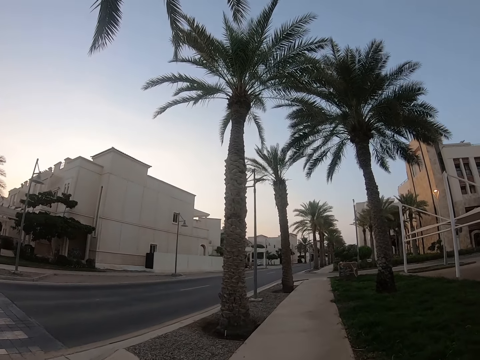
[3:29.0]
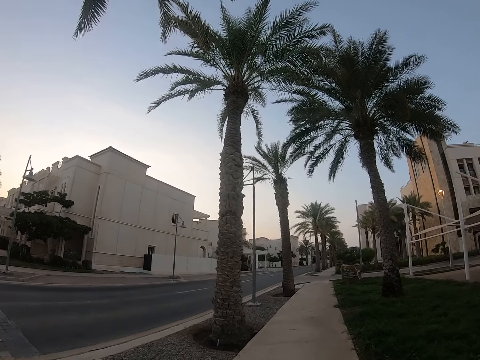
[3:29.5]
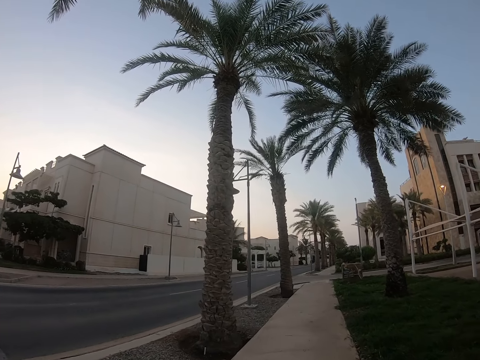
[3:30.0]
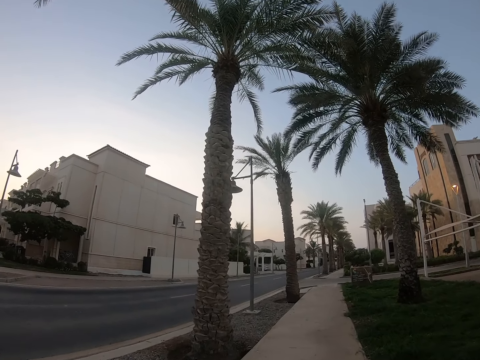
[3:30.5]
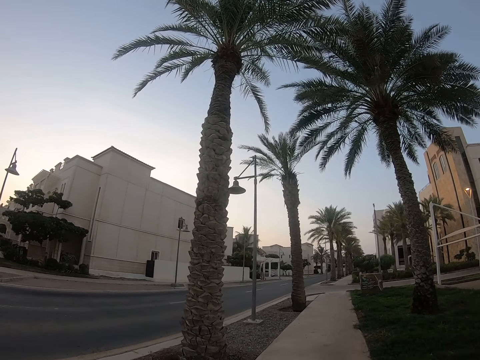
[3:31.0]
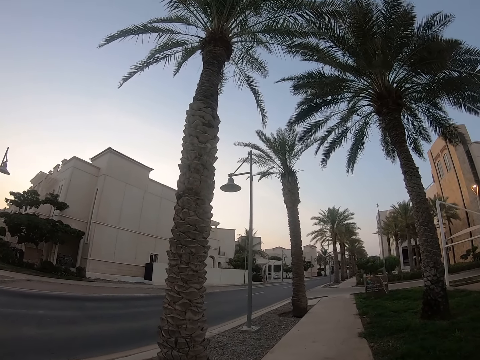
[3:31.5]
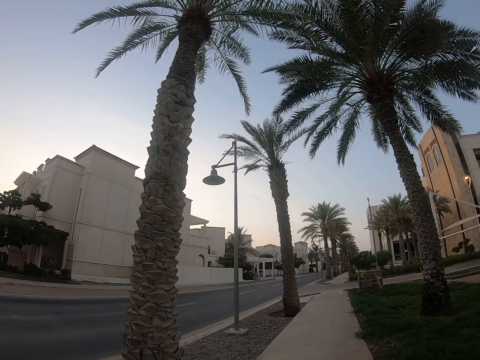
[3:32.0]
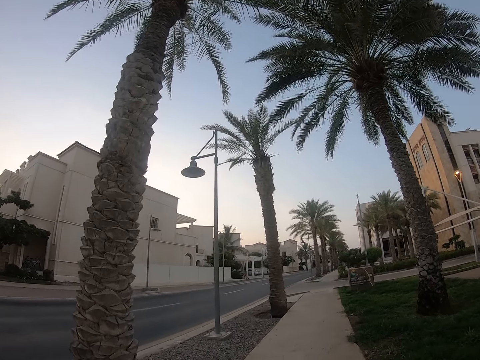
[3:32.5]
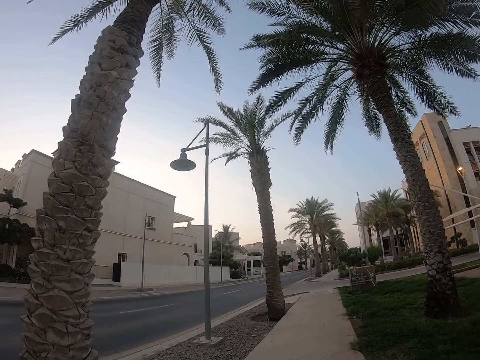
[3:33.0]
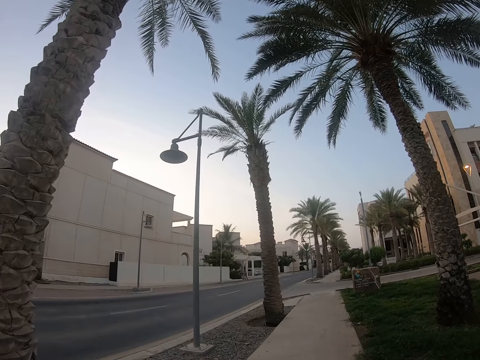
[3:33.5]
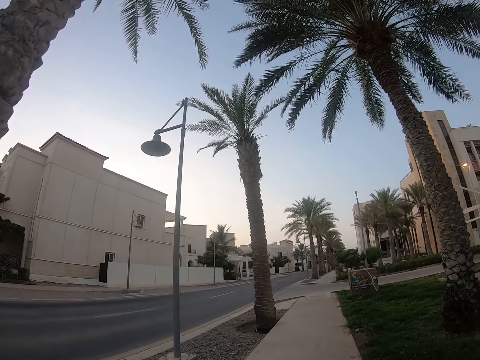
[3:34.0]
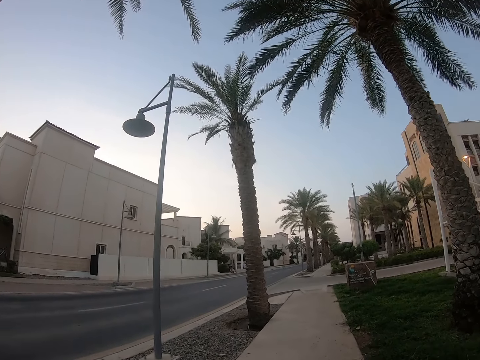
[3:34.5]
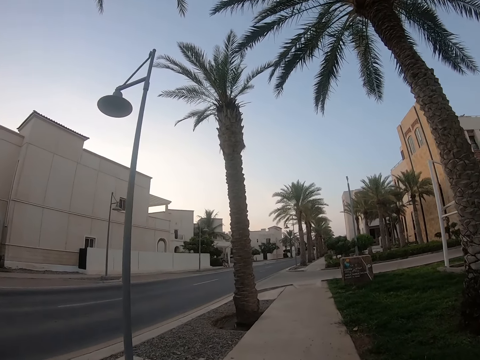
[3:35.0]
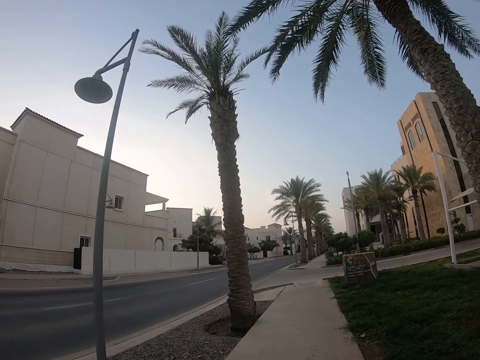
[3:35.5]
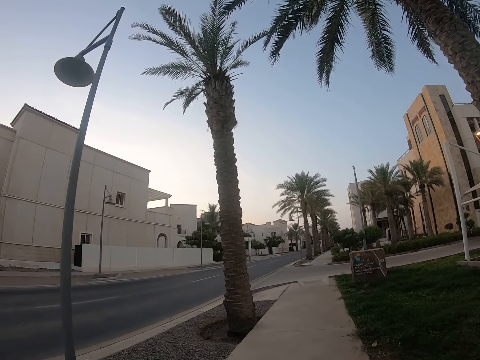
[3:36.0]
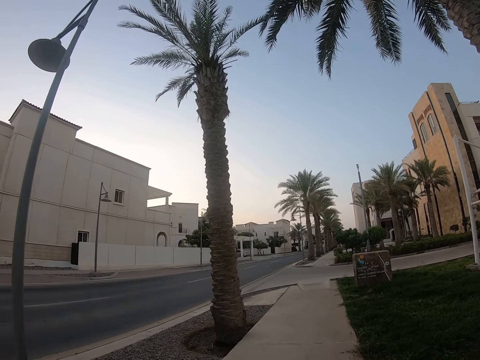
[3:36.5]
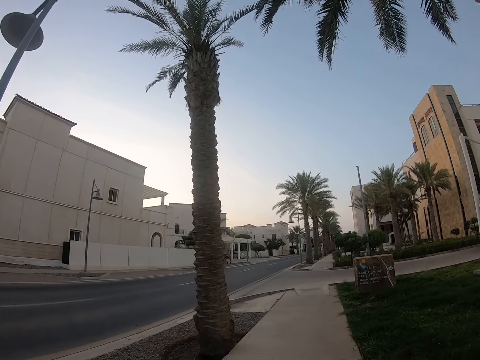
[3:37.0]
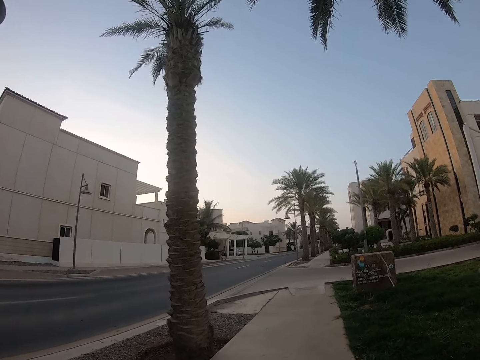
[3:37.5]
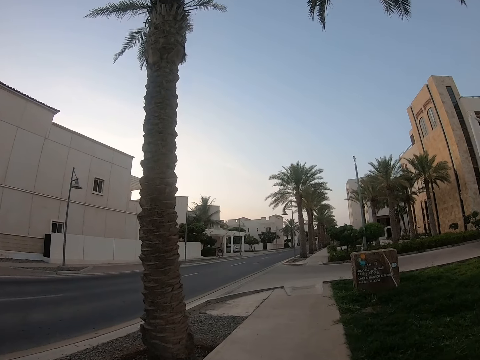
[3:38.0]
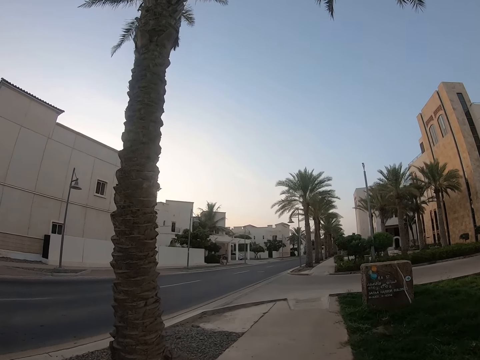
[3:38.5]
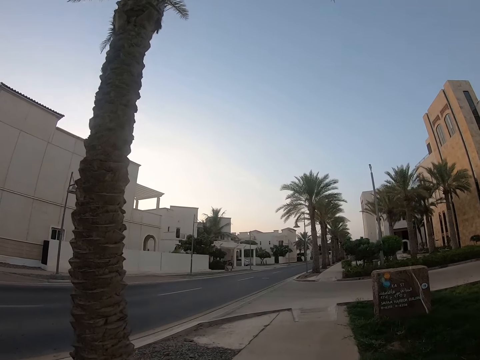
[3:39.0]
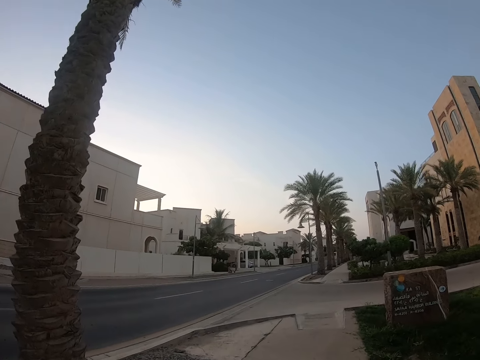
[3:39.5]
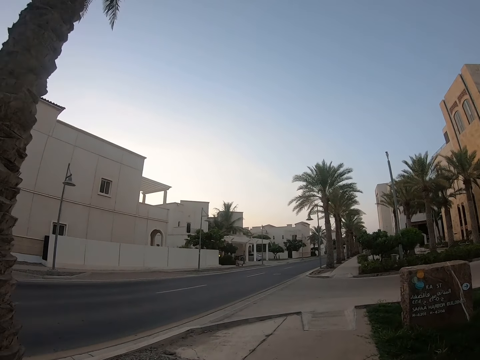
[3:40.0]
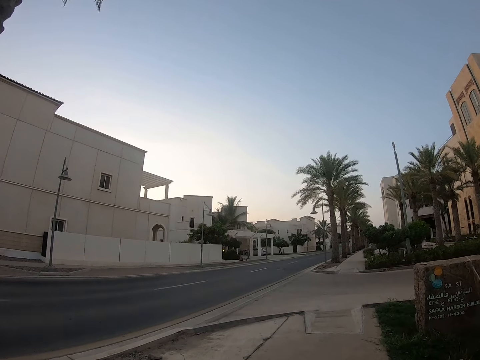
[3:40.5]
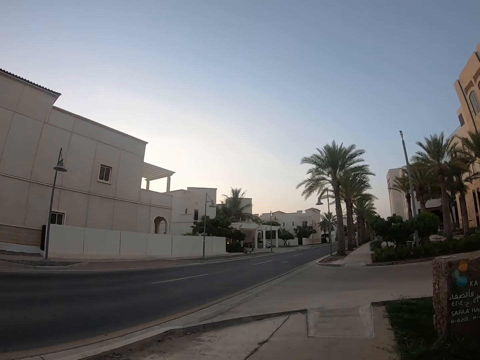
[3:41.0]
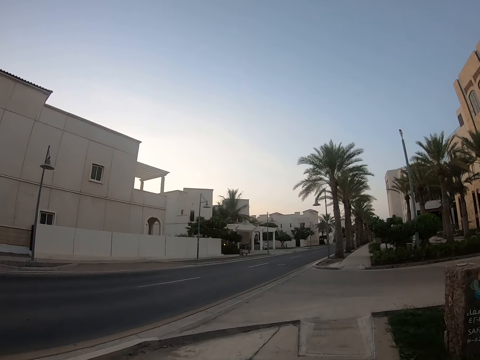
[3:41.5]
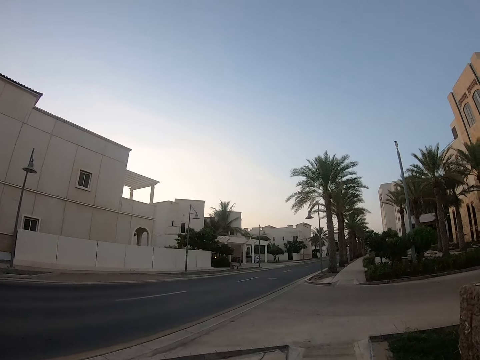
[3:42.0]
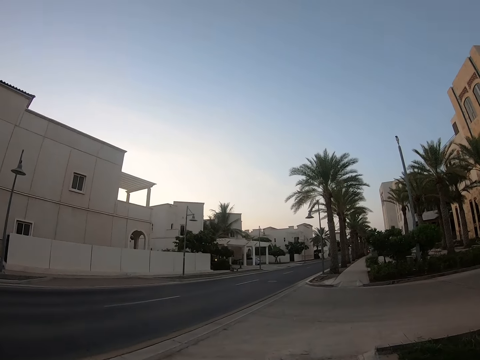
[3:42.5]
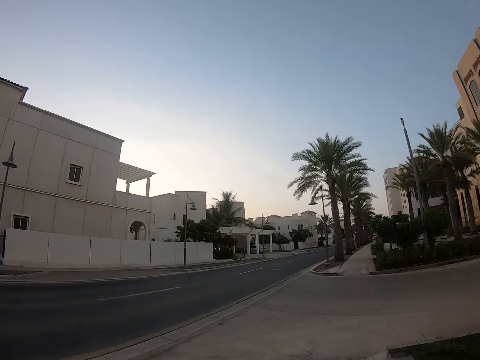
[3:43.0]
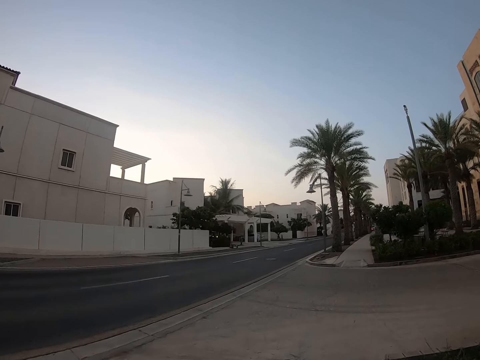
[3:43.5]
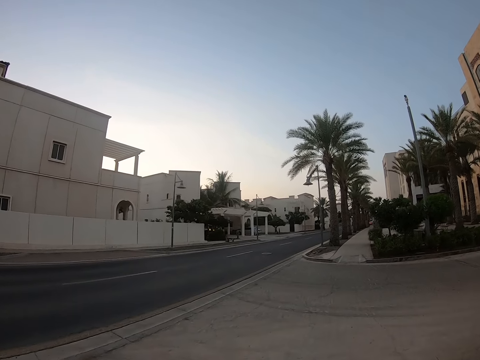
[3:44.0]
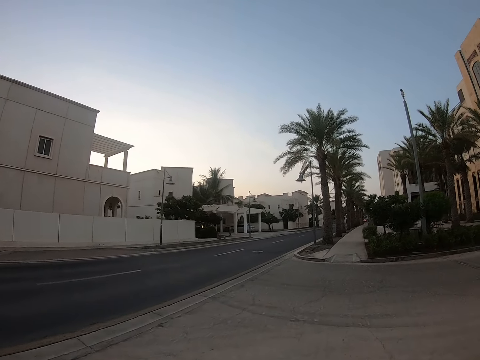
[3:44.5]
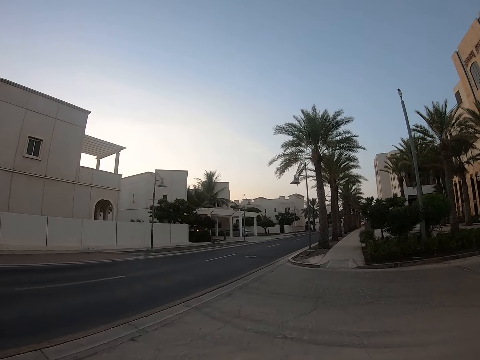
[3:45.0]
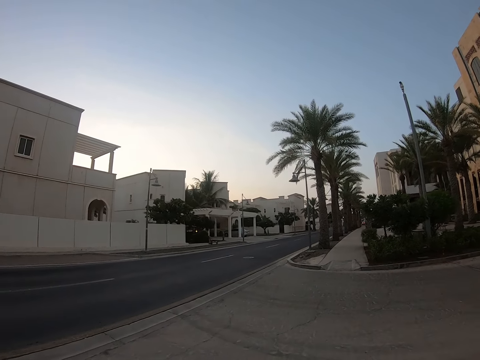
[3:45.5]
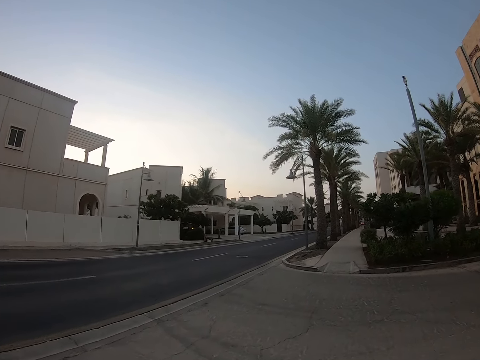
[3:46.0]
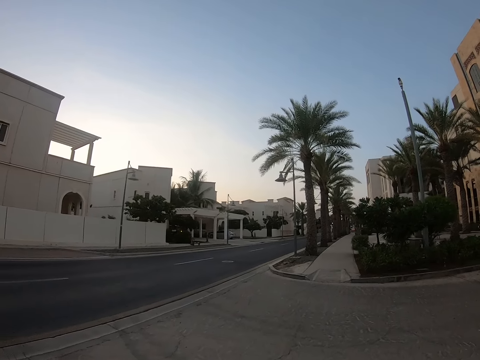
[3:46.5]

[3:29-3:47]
The camera wearer walks around a road.

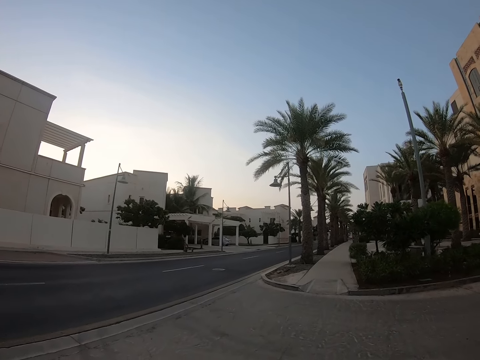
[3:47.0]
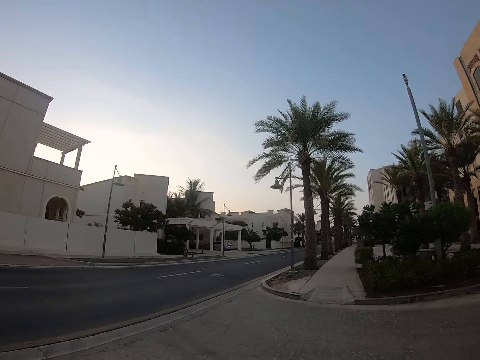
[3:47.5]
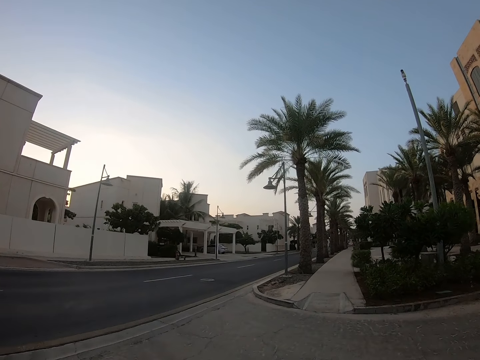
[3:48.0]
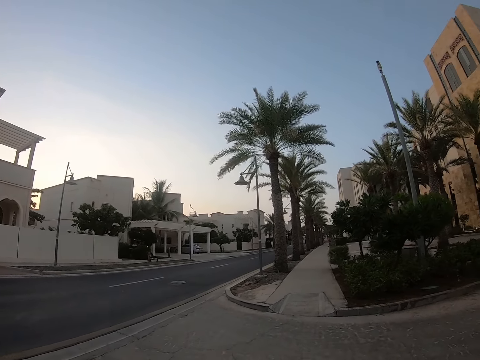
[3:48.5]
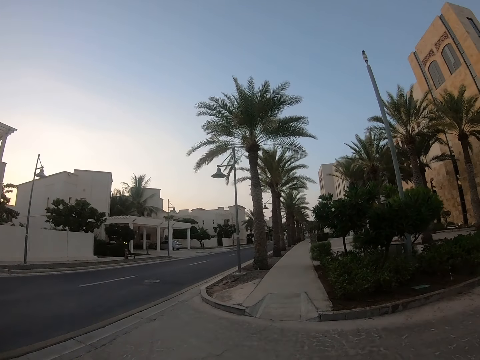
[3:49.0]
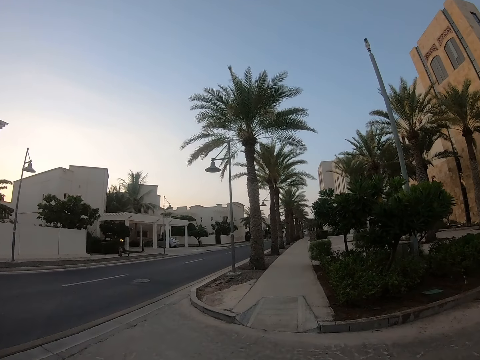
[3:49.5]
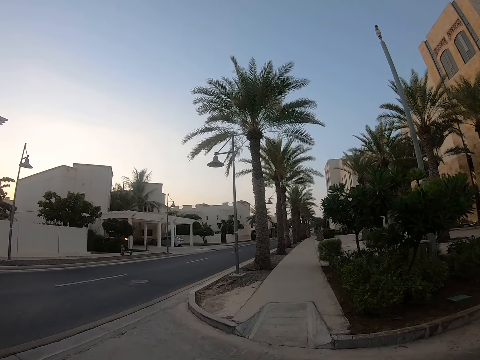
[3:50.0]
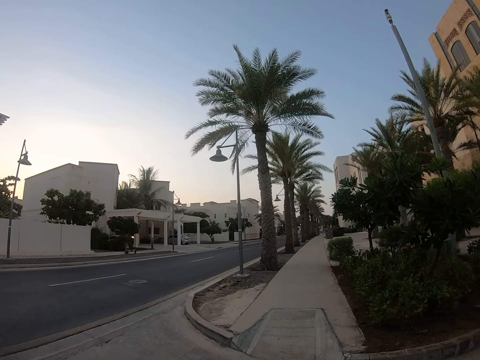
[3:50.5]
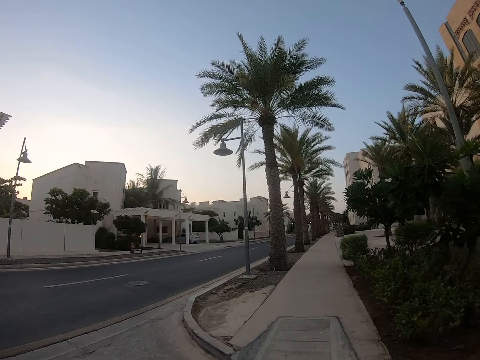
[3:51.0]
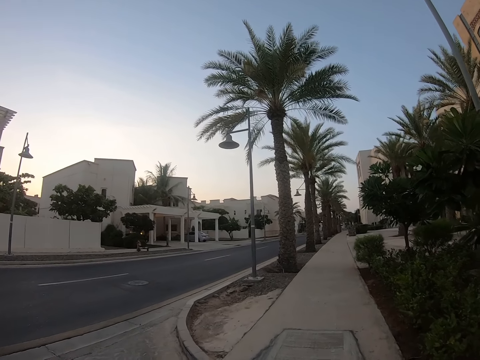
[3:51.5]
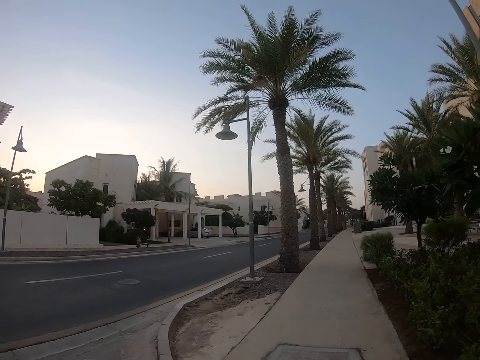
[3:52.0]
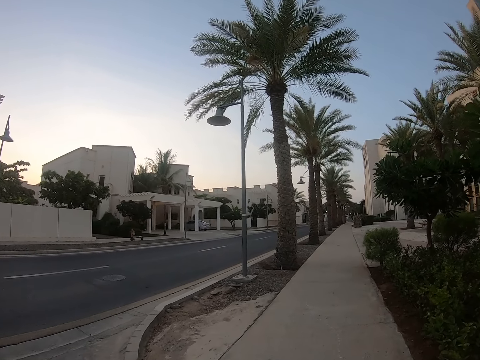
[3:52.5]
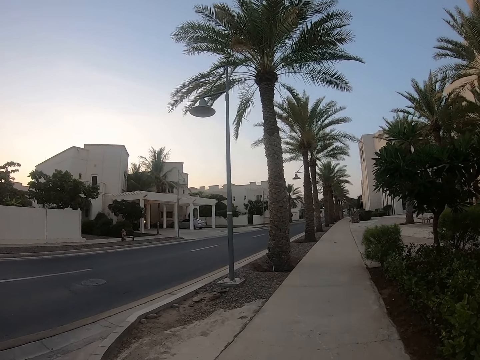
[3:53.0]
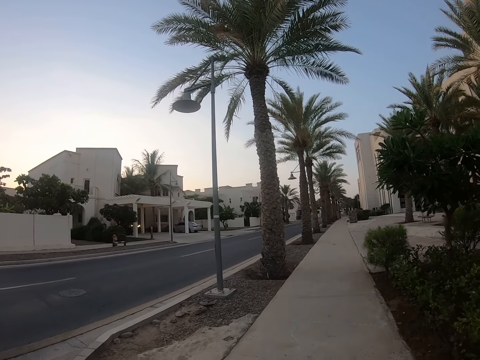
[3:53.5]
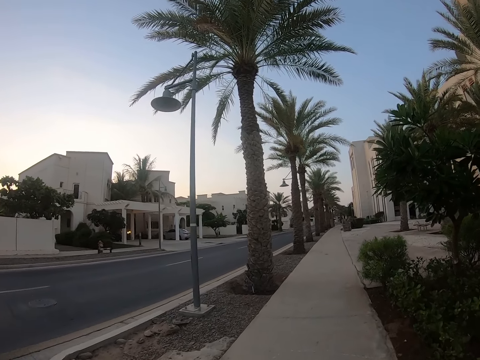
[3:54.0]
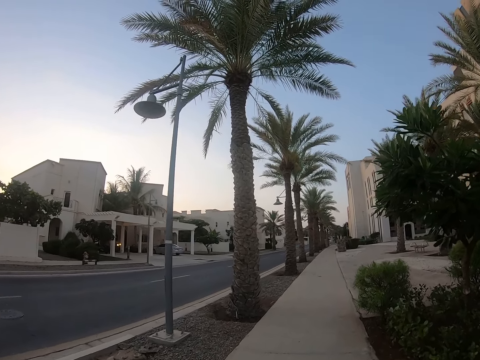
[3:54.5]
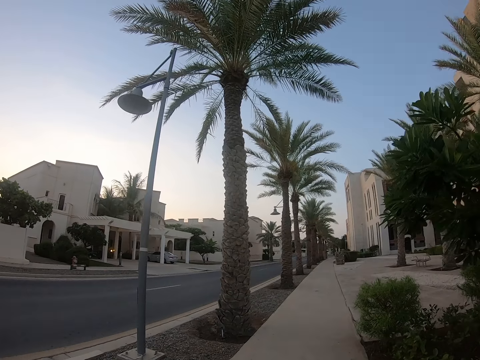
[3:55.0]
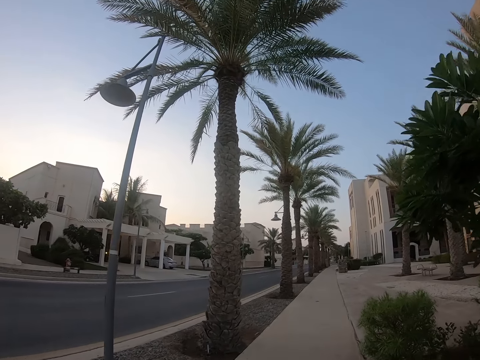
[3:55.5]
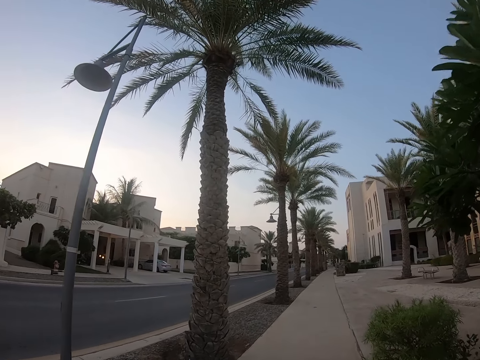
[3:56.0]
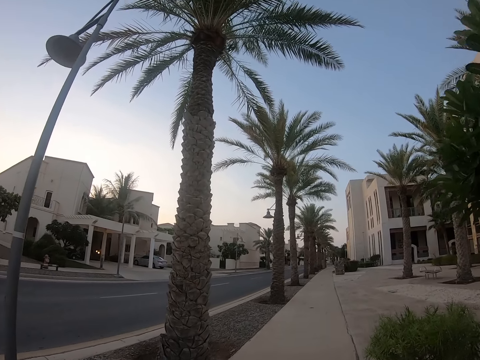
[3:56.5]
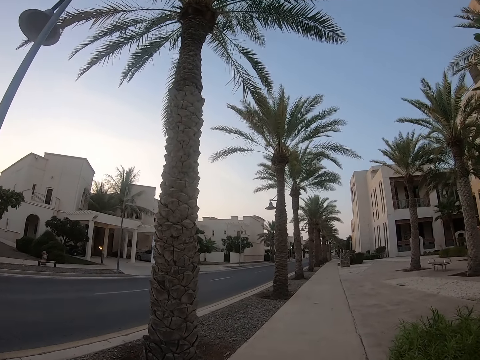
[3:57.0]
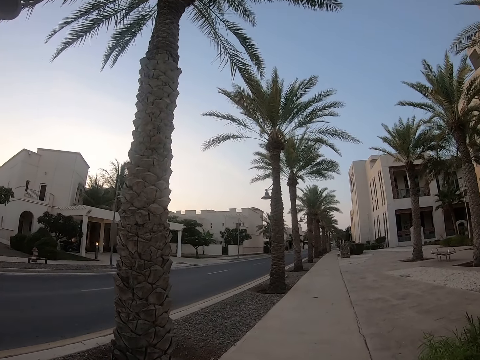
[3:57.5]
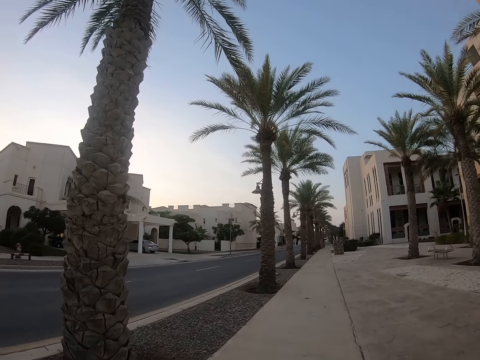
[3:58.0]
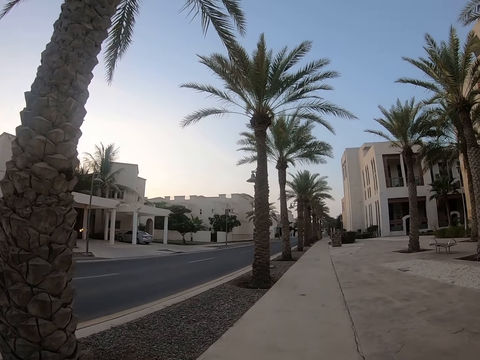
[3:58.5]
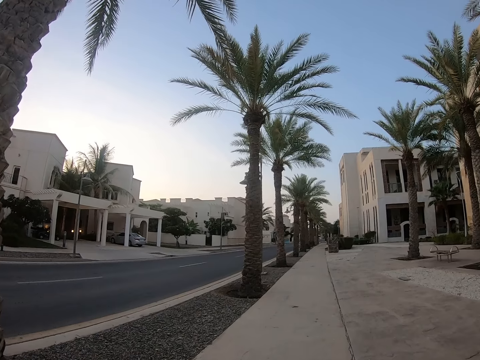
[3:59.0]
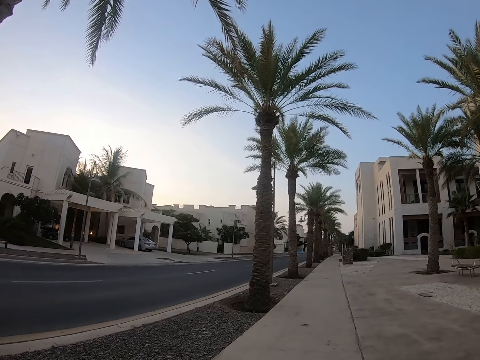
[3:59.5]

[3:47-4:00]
The camera wearer walks around a sidewalk. They raise the hand. A lady moves her hand forward. The camera wearer runs along a walkway. They walk around the sidewalk.
